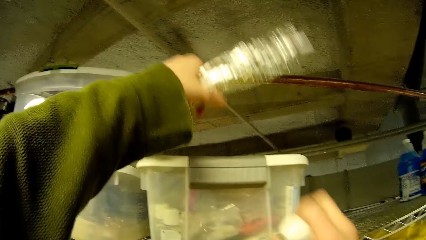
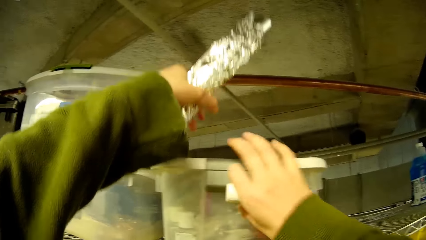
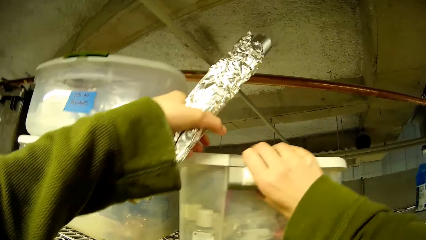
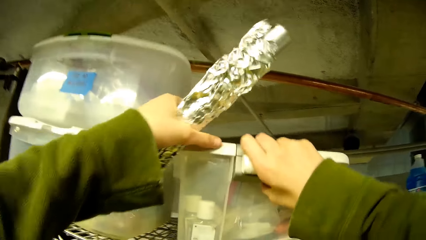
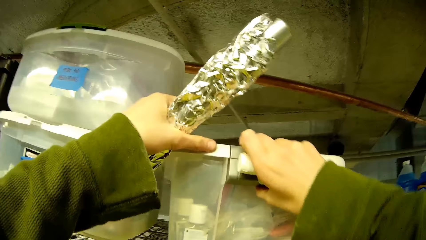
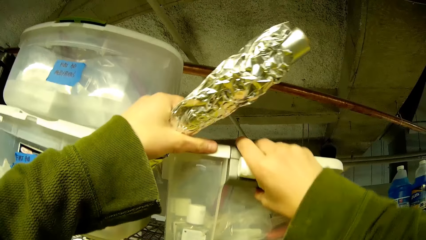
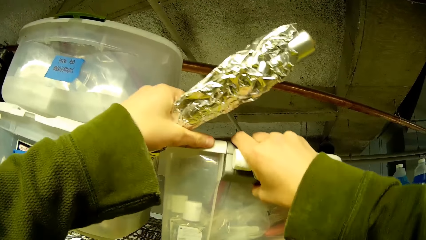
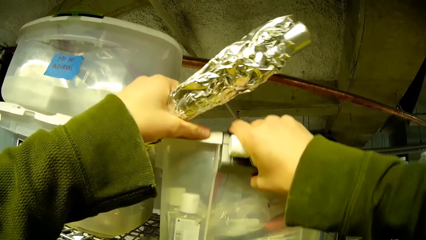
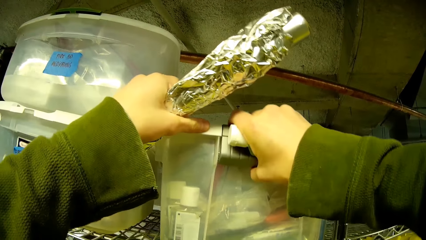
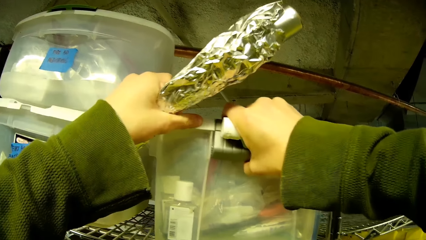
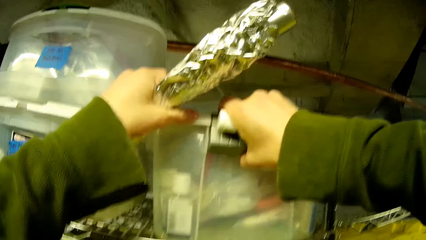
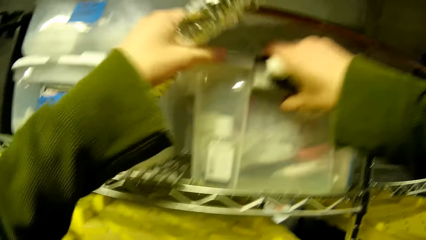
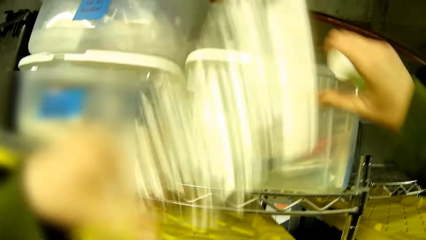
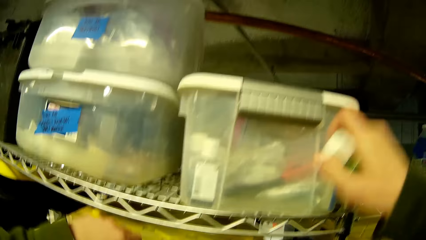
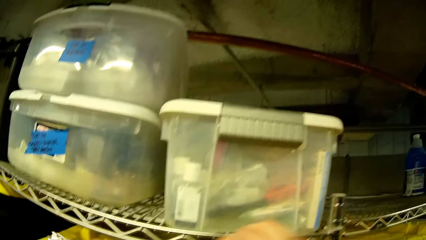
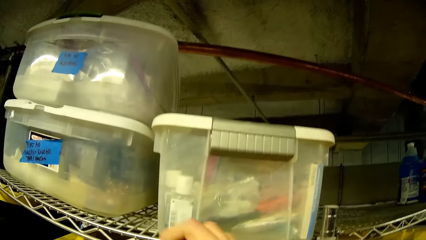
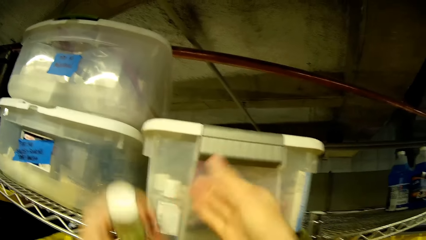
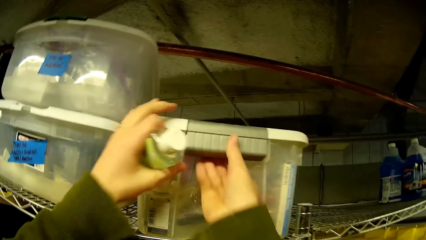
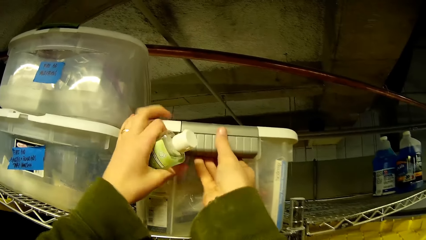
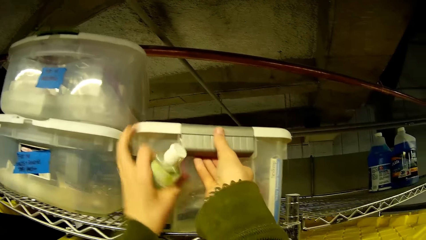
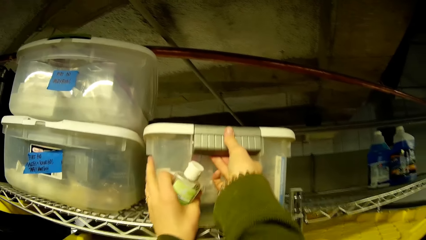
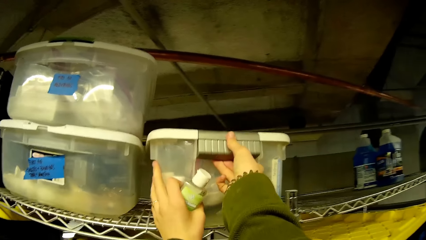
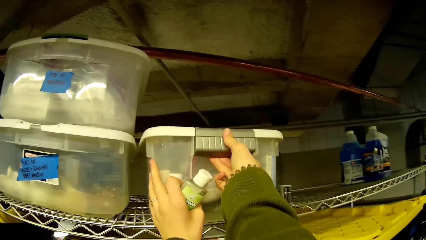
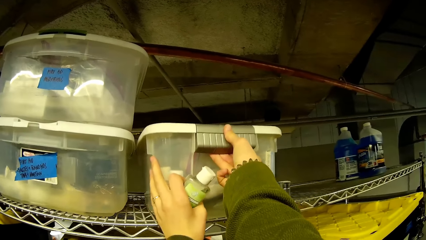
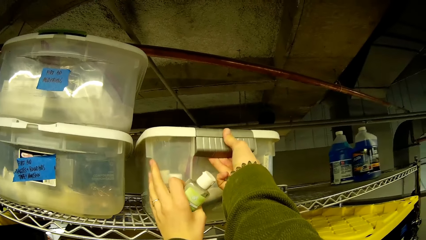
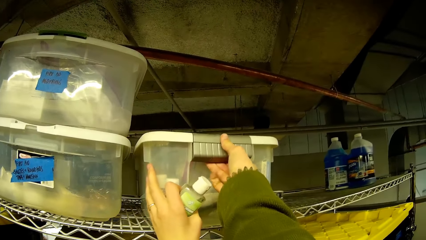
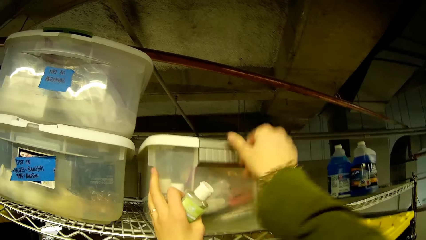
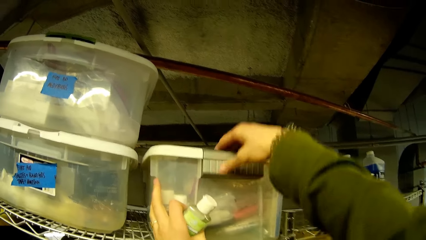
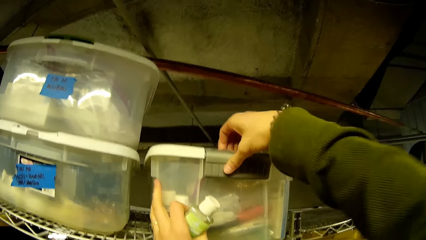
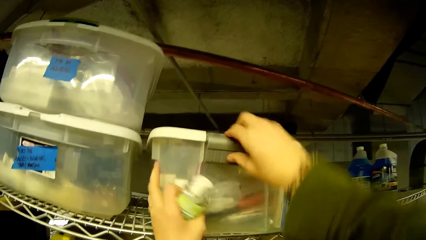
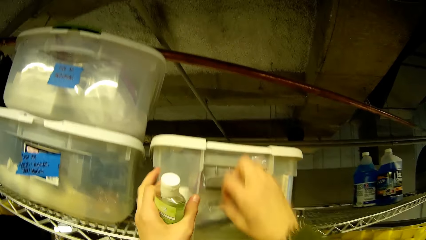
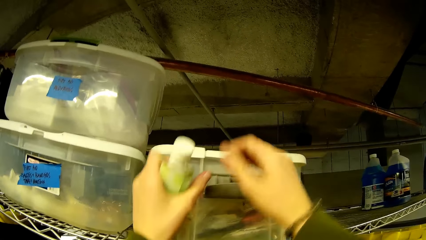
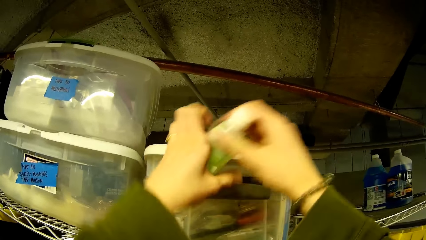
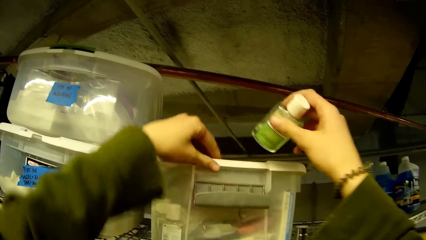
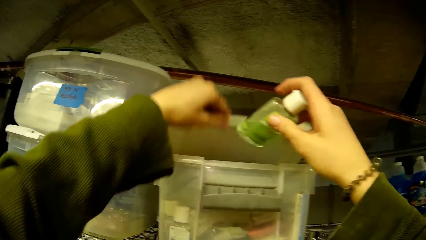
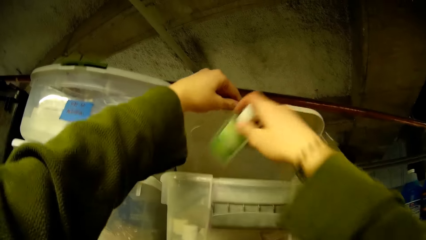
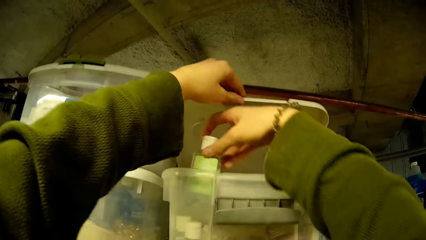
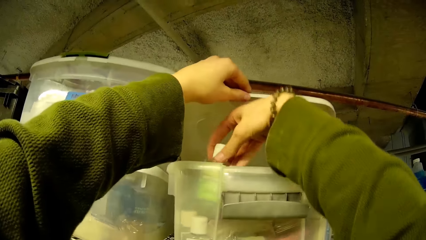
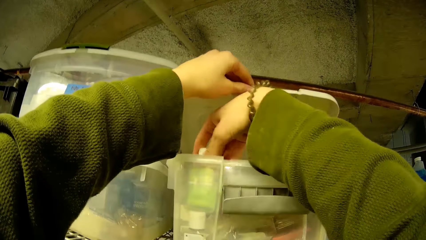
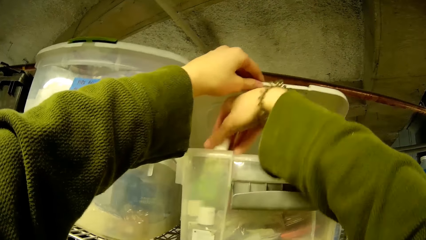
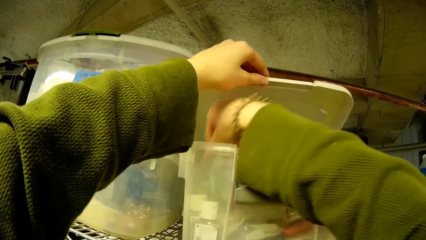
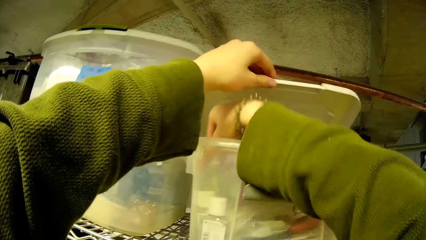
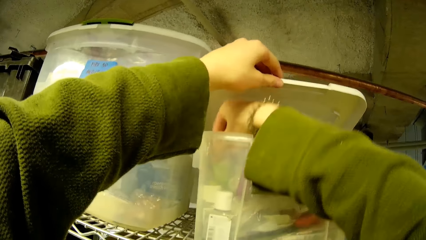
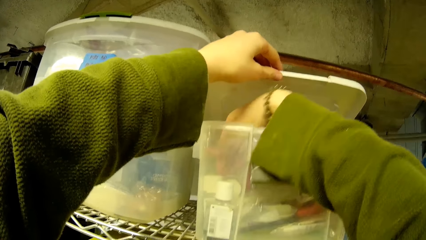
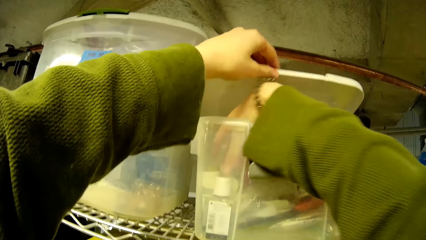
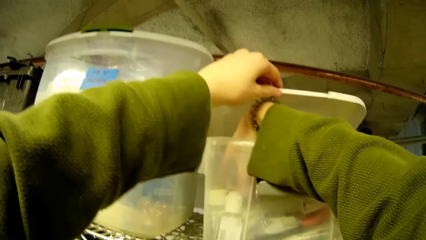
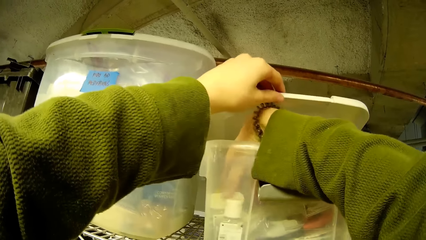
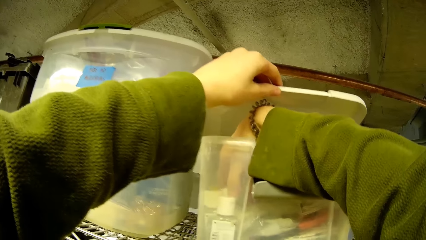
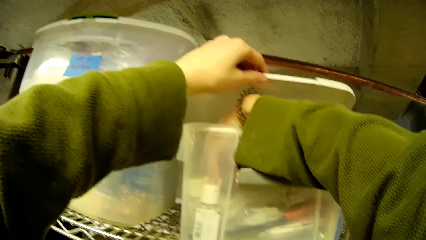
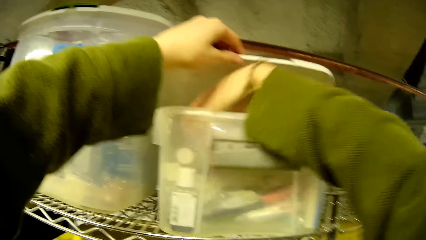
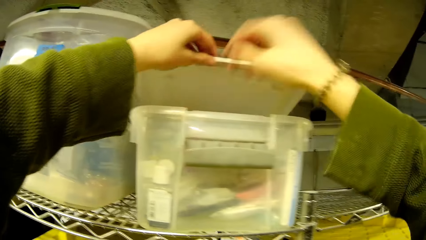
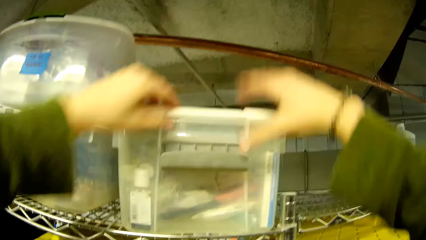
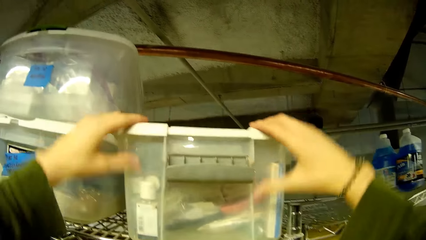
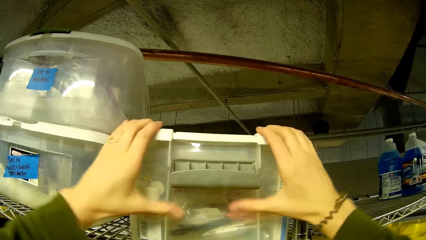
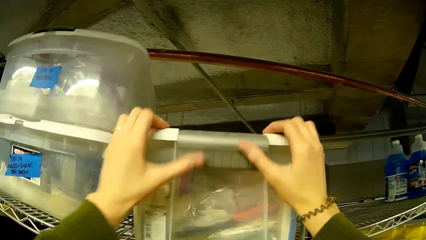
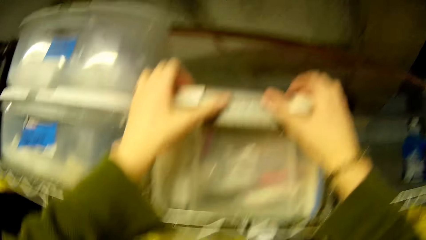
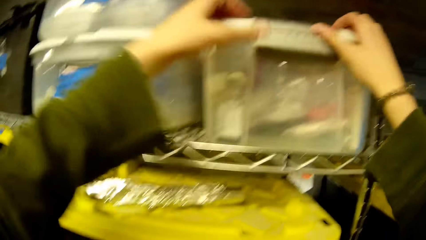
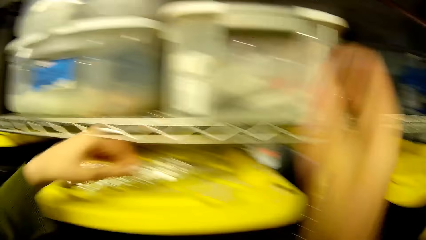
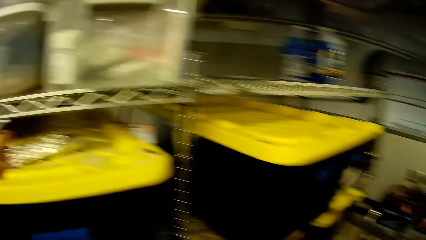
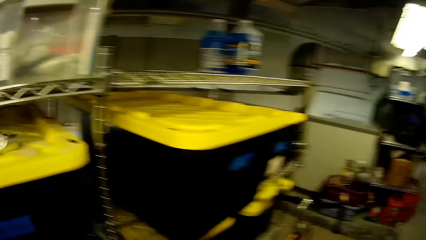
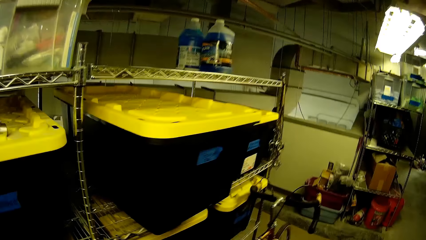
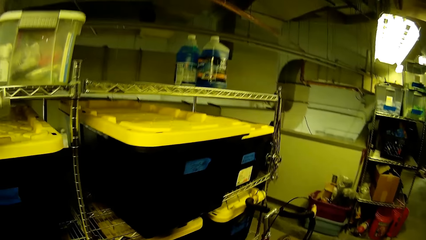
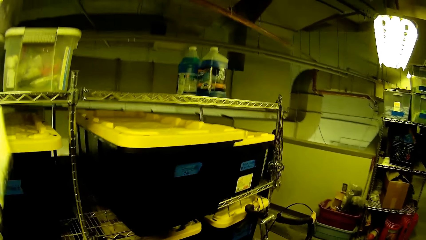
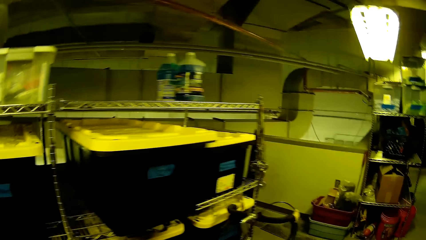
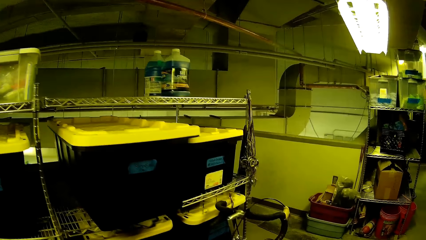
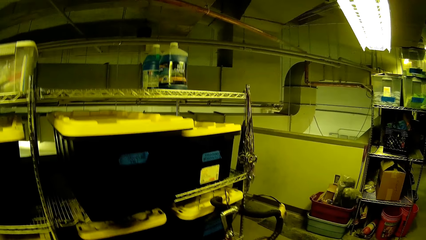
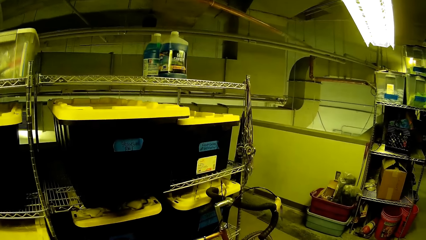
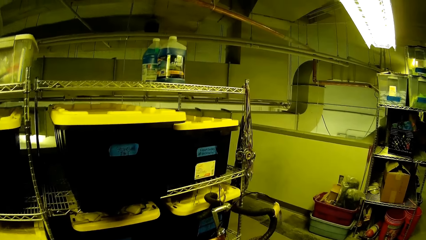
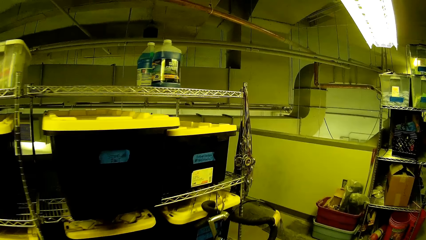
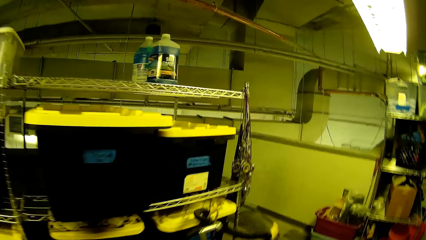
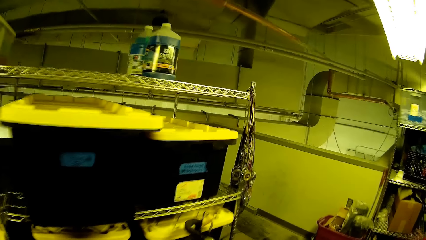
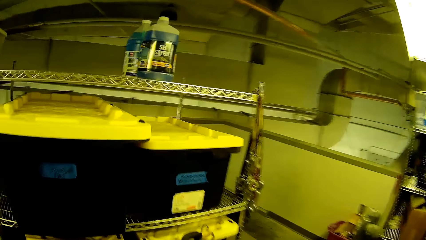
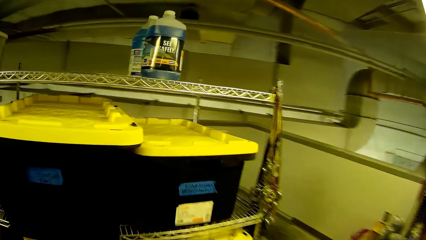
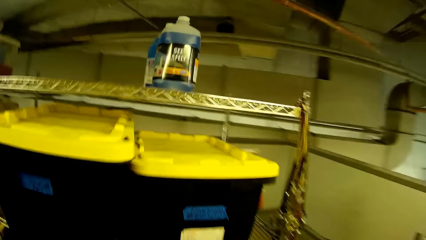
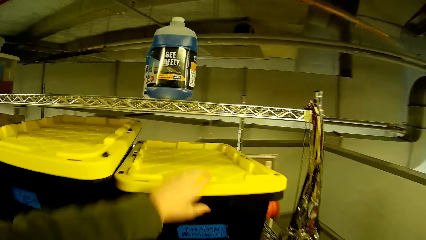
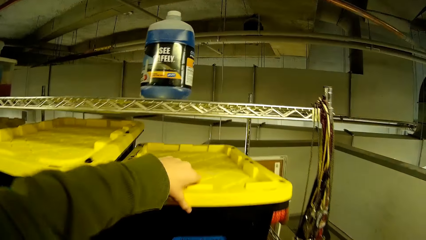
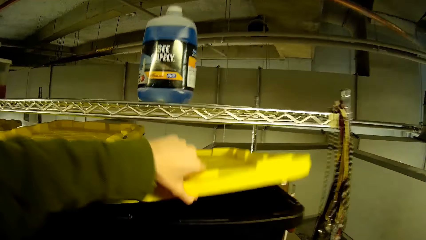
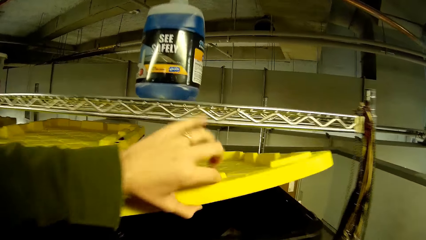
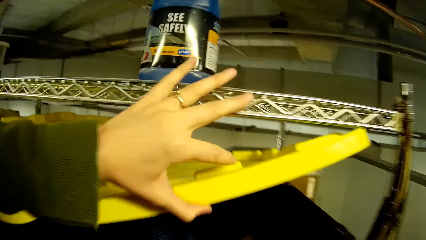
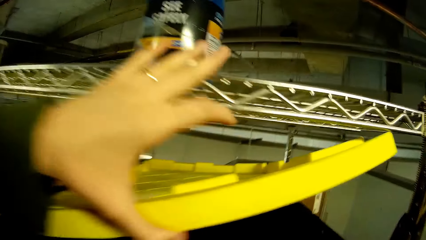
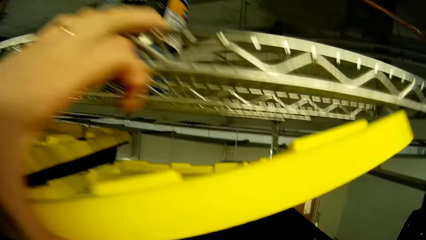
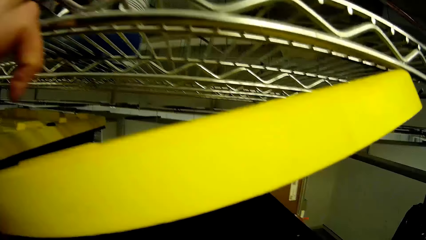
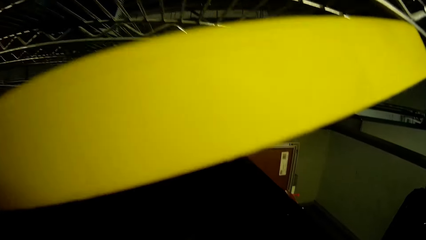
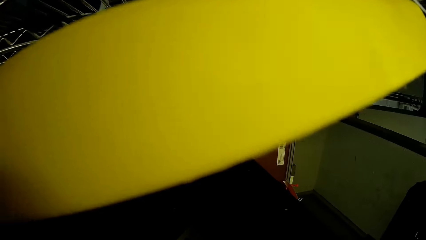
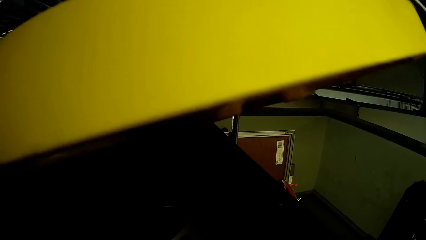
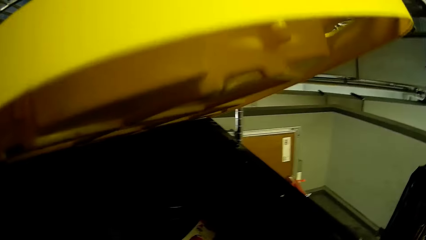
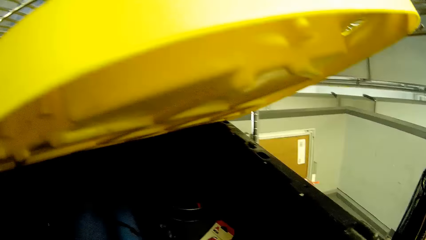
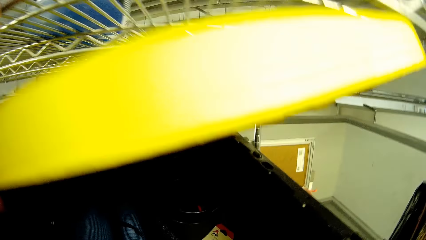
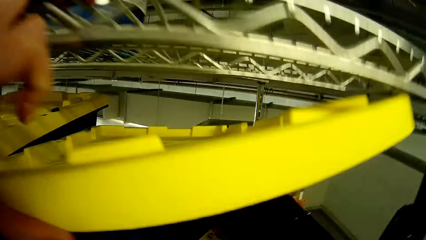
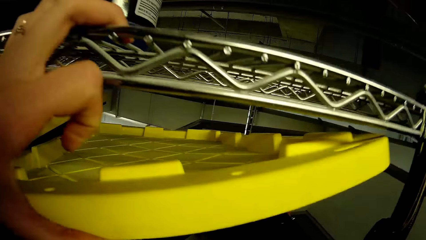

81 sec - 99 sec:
The camera wearer puts the fossil down. They open the small bucket. They put something in the small bucket. They close the small bucket or plastic box. They pick up the fossil from the plastic box top. They walk around the store. They open the plastic box.
